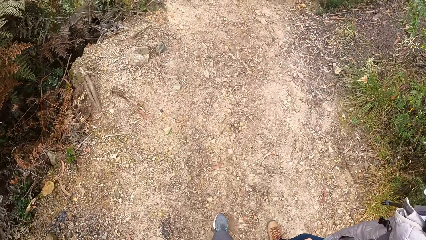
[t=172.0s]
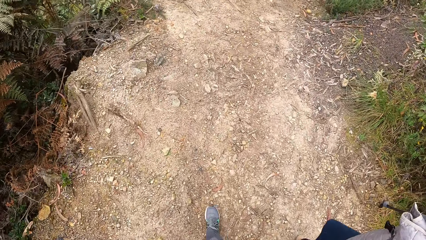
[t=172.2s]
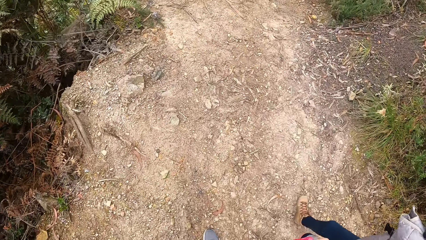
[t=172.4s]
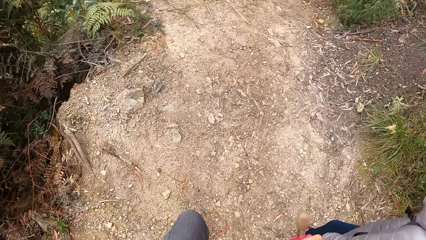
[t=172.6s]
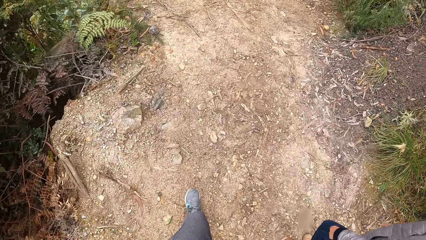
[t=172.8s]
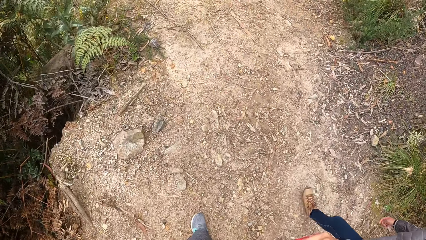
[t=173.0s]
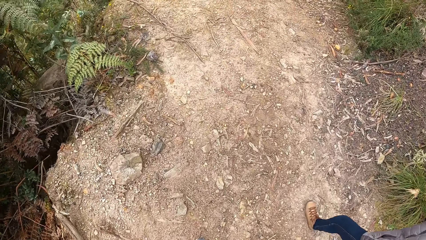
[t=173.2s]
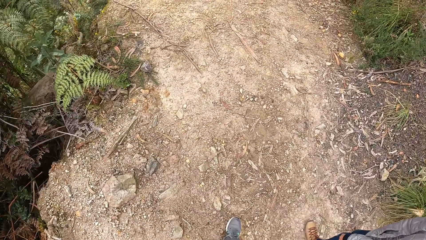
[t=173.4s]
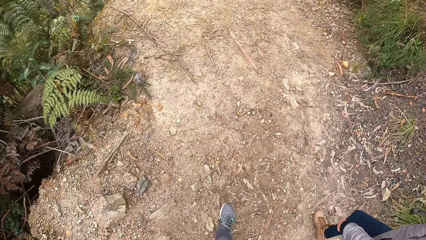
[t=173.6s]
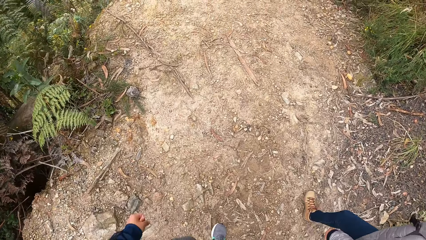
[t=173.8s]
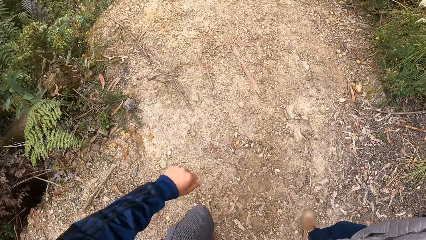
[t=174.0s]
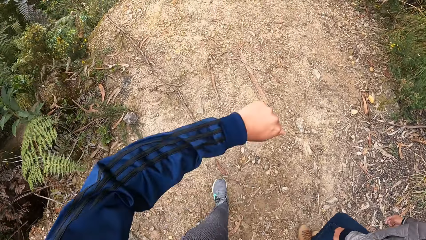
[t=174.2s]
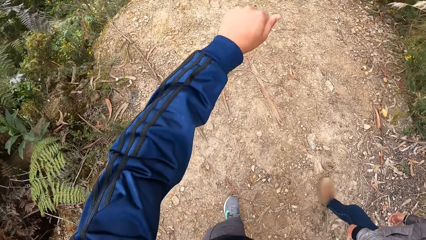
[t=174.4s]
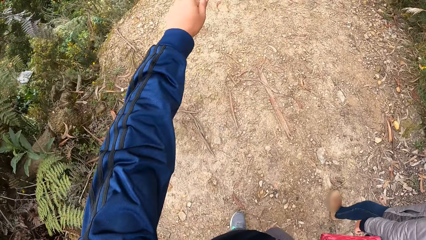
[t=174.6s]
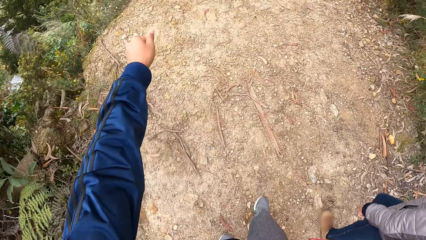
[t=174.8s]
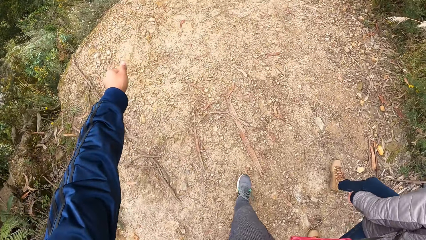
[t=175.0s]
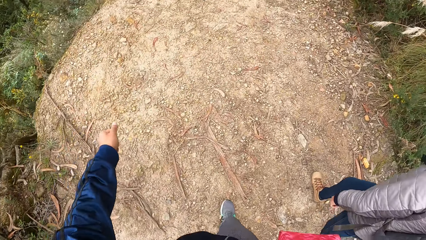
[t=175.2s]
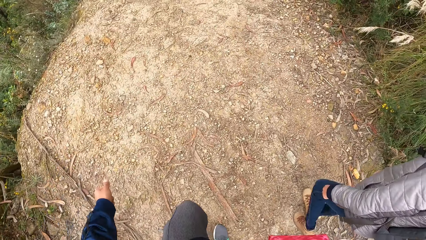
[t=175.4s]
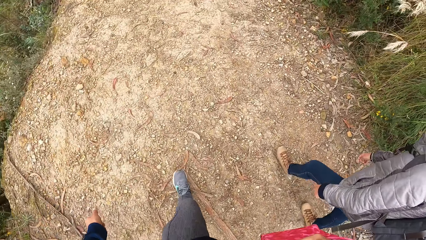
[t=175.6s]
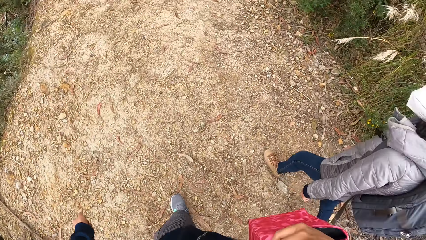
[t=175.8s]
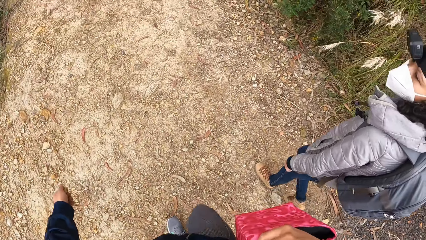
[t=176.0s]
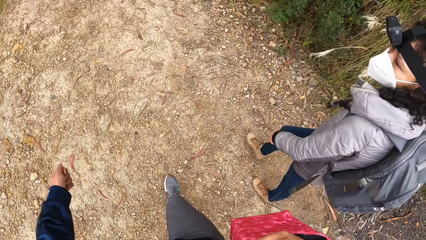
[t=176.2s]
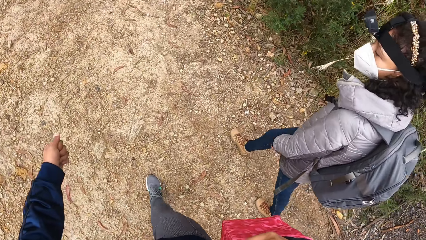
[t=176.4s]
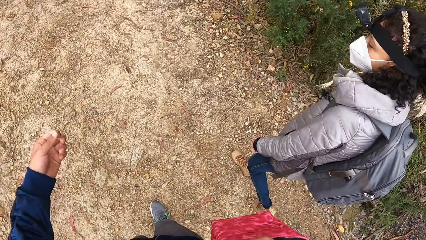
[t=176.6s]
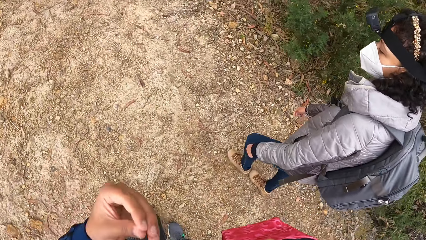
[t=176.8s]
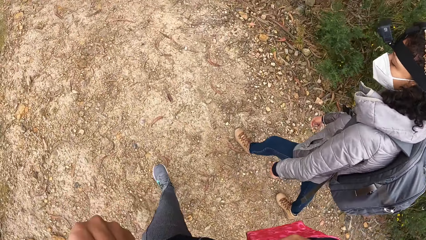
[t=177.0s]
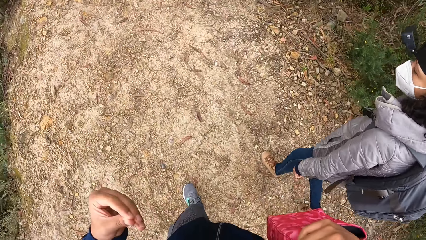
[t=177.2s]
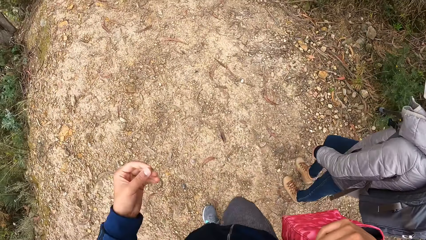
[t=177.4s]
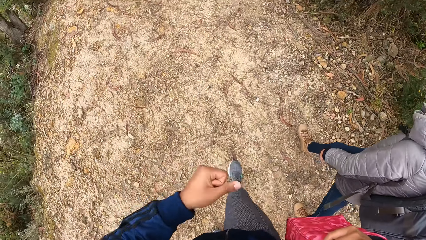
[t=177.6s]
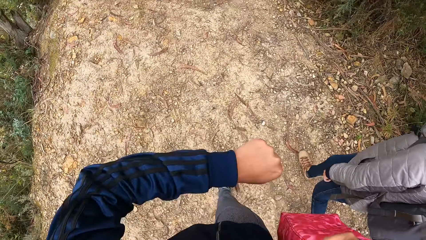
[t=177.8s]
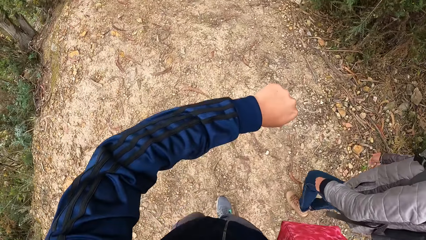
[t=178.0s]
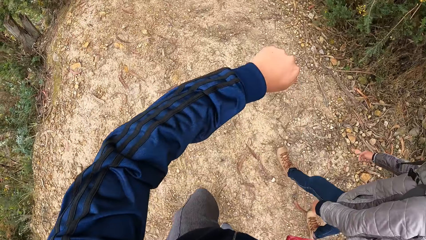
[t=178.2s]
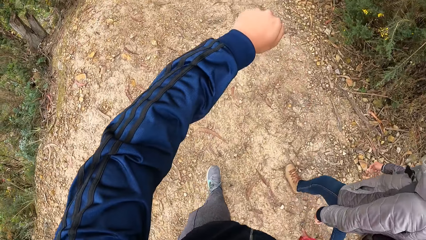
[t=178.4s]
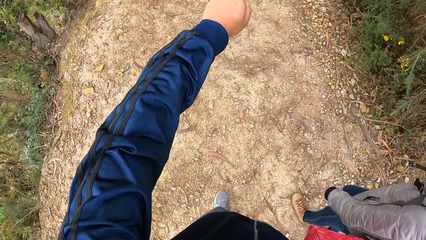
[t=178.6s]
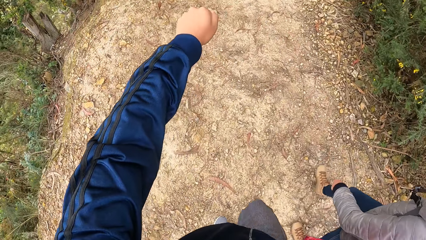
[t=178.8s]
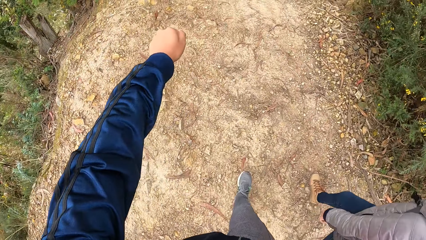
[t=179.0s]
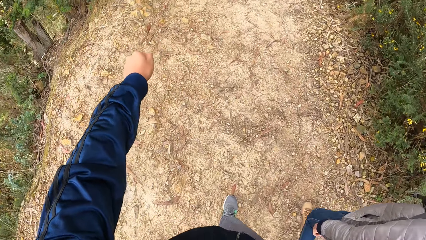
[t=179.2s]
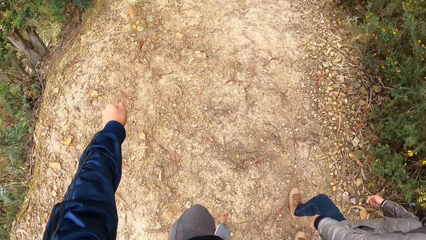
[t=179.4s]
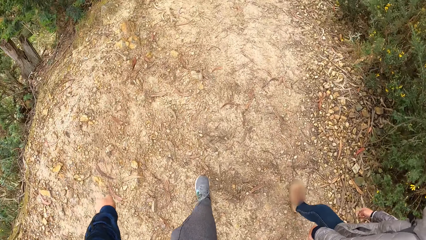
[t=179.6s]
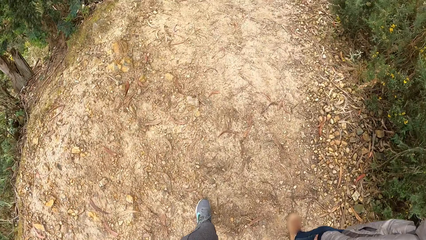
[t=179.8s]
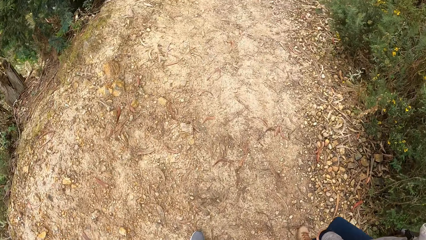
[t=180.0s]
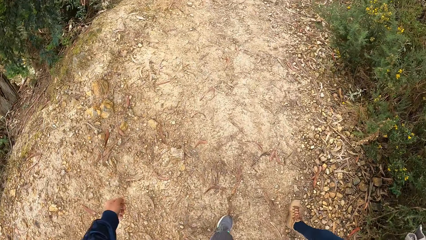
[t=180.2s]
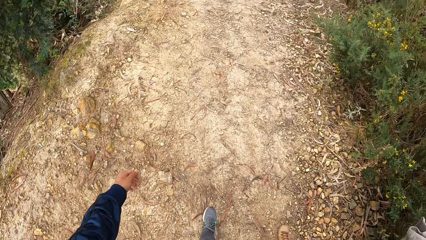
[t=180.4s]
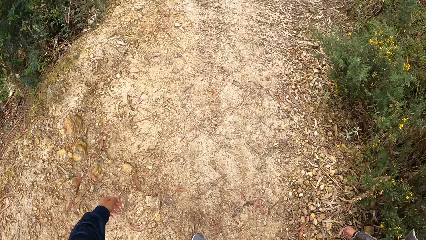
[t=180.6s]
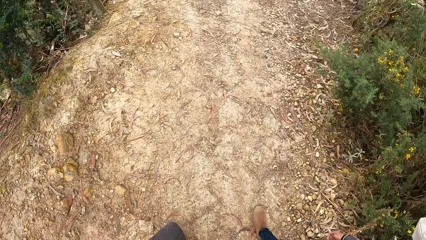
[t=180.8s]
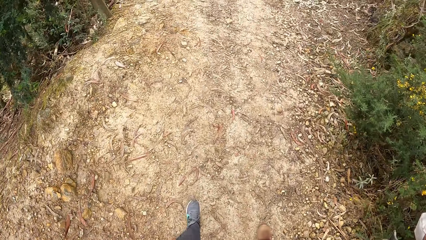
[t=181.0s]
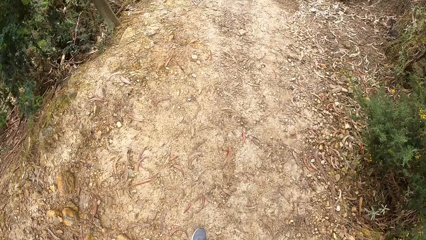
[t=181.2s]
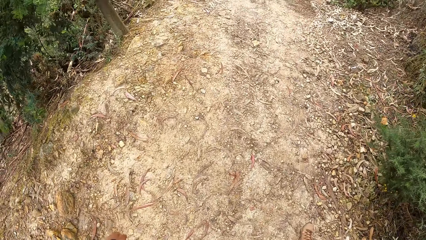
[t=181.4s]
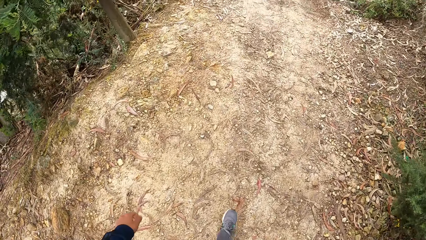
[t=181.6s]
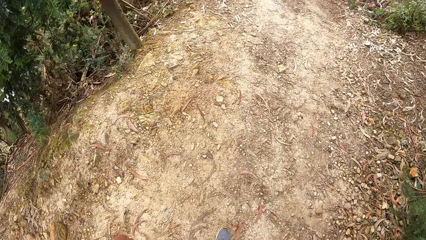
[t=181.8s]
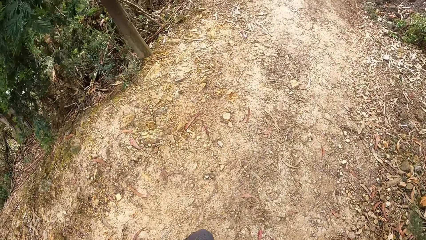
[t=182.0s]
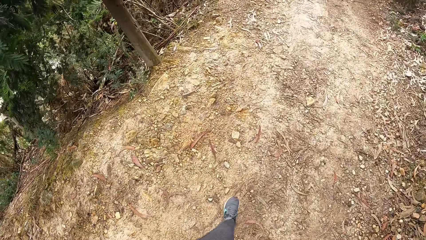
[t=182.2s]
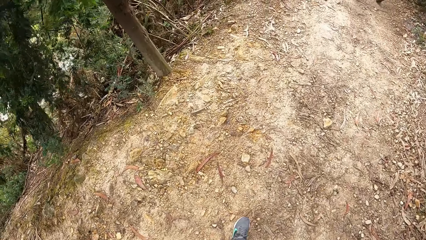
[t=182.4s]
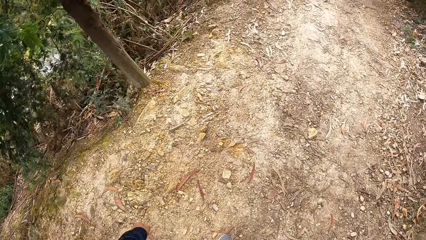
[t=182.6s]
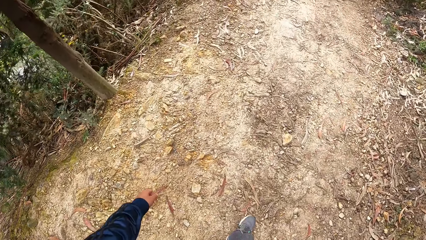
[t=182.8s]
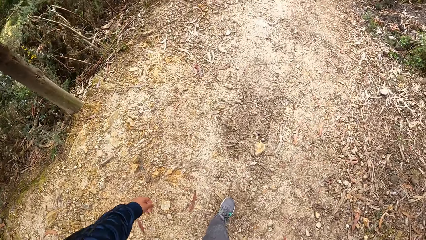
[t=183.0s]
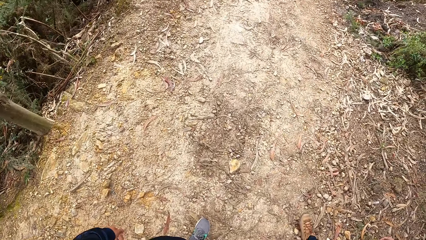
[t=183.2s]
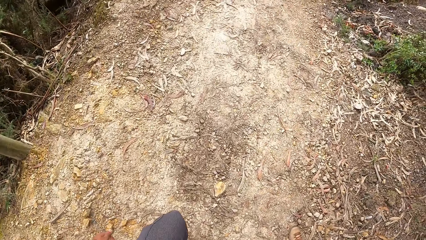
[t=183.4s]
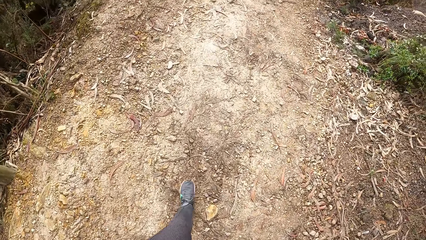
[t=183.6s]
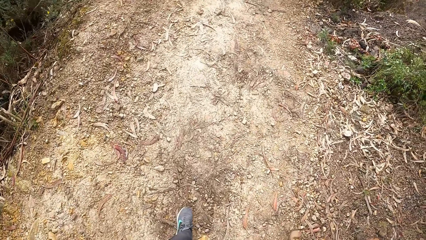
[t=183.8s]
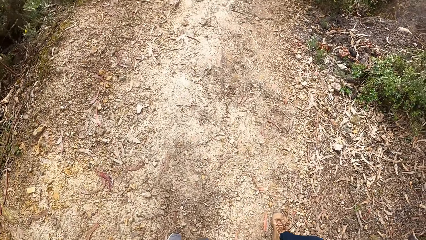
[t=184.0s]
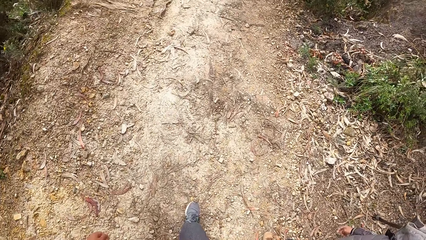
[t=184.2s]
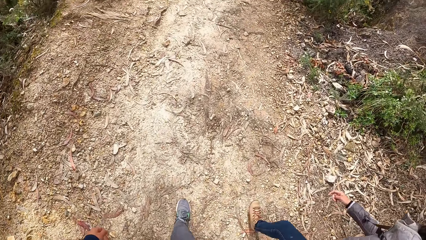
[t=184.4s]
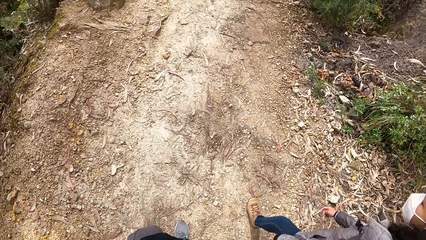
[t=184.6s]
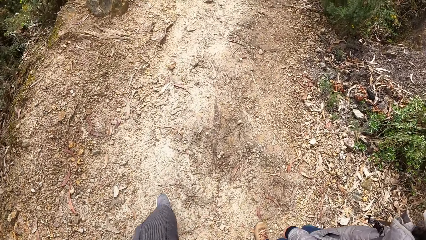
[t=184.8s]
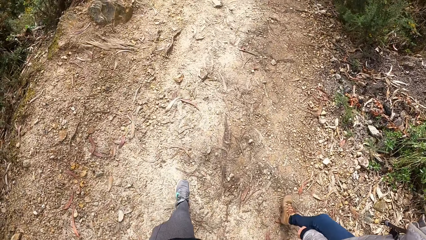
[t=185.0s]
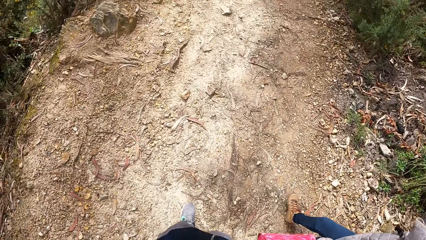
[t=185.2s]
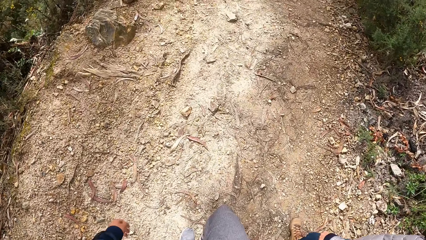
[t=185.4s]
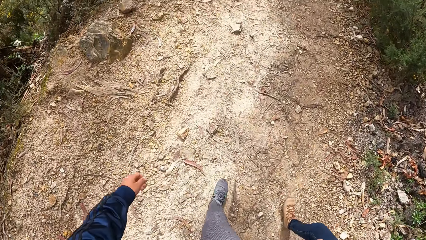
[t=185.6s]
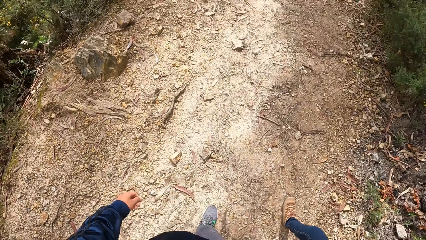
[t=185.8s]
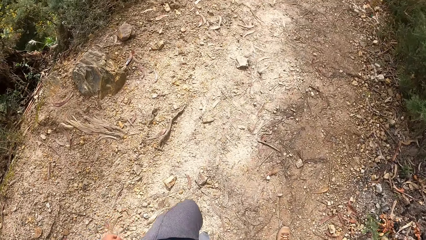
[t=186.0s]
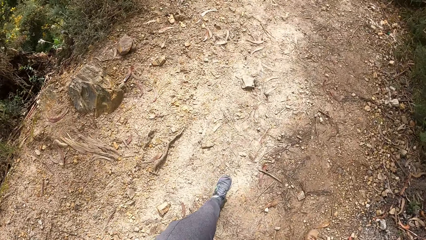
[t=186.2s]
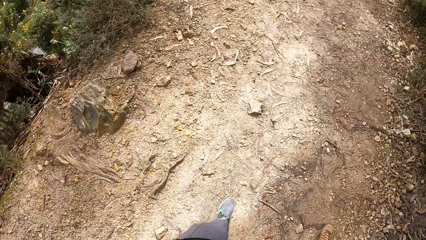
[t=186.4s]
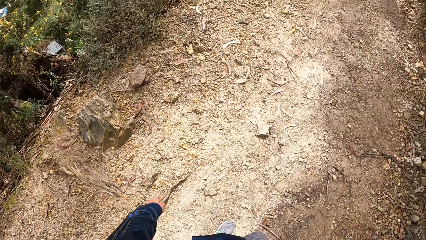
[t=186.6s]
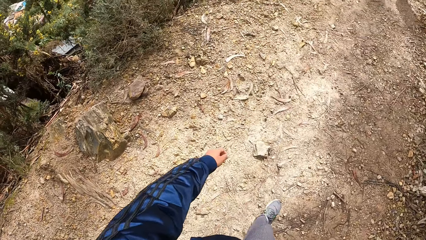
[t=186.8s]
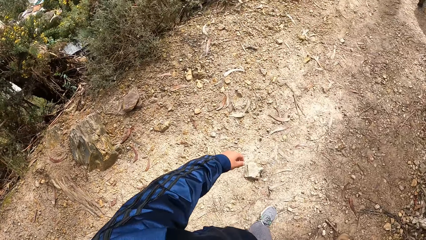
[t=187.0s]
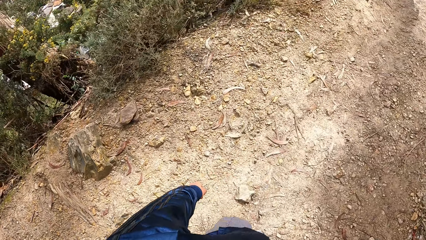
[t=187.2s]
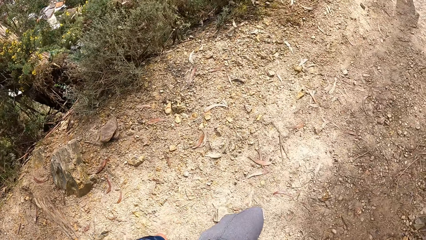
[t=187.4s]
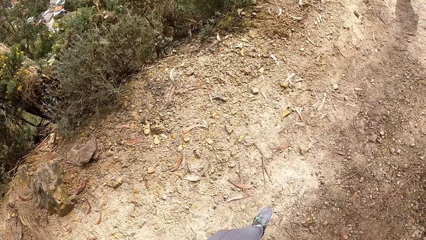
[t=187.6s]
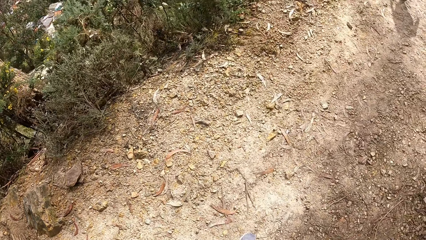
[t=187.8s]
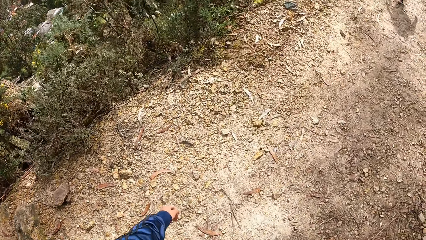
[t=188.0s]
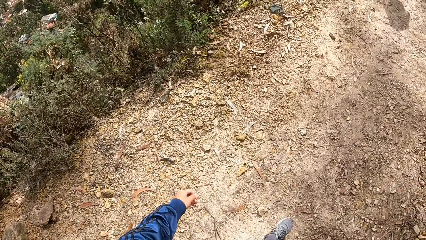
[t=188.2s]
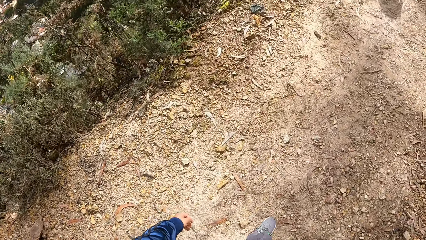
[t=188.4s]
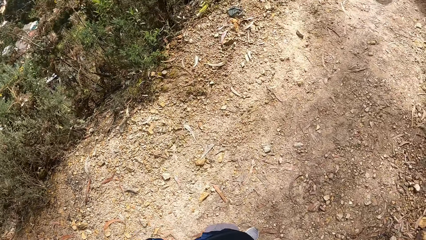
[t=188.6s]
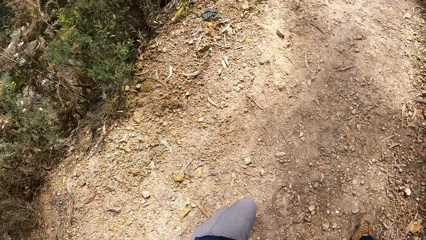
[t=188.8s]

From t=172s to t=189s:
The camera wearer raises her left hand. She gestures with her left hand. She stretches her left hand. She drops her left hand. She looks down. She looks sideways.
